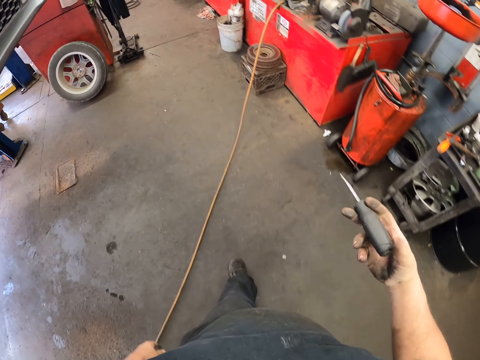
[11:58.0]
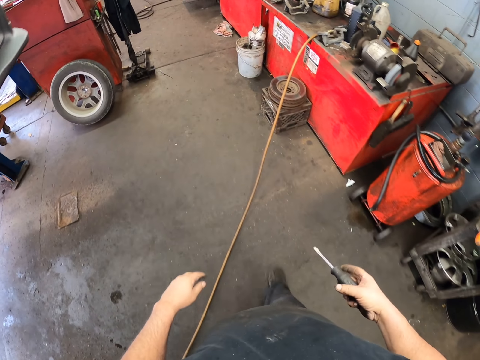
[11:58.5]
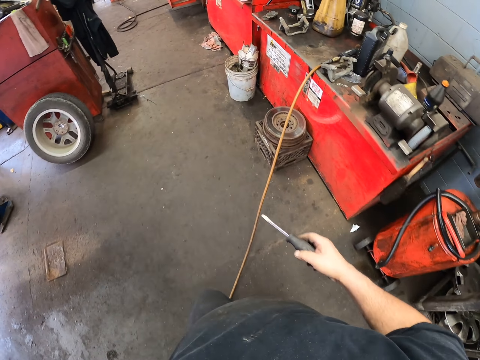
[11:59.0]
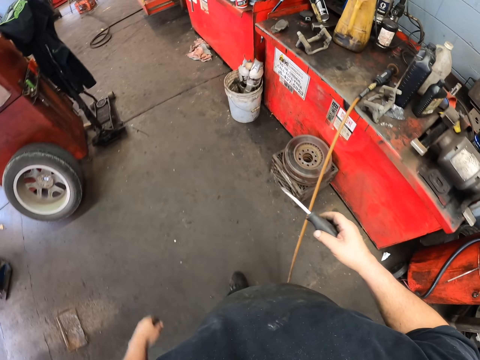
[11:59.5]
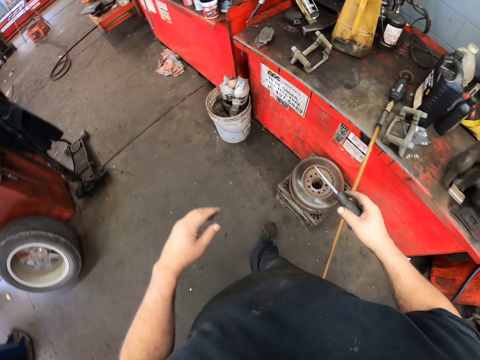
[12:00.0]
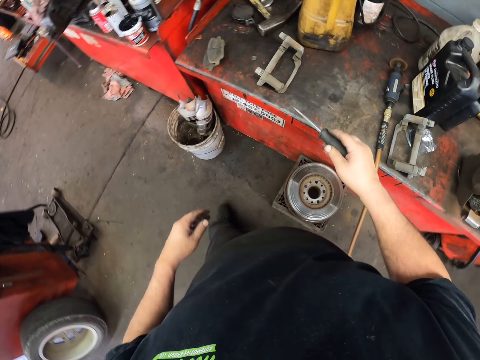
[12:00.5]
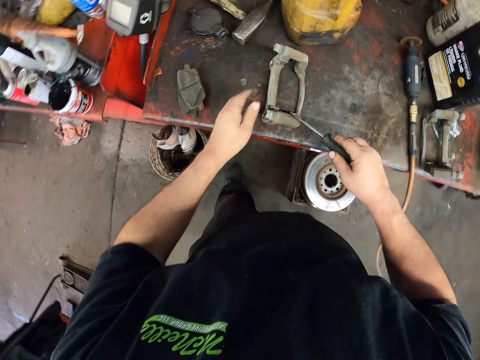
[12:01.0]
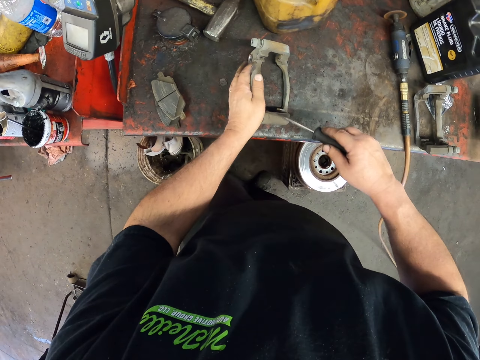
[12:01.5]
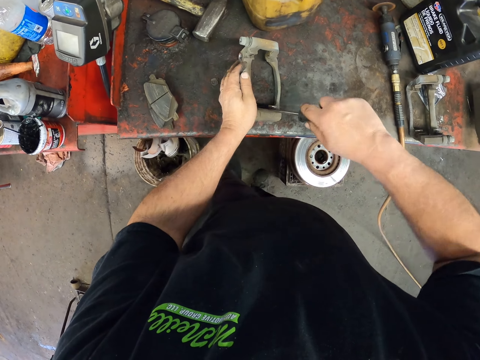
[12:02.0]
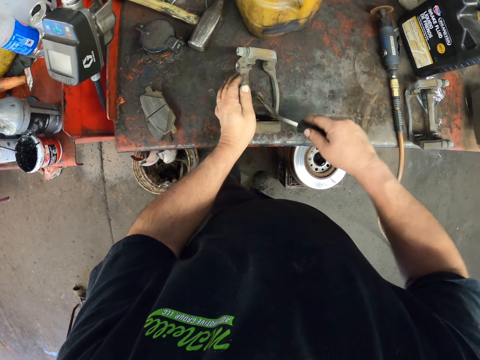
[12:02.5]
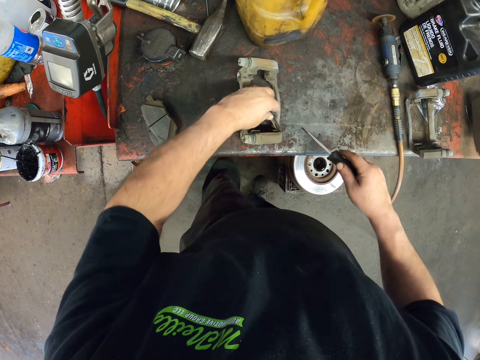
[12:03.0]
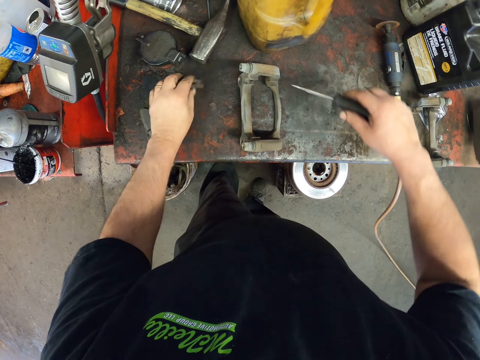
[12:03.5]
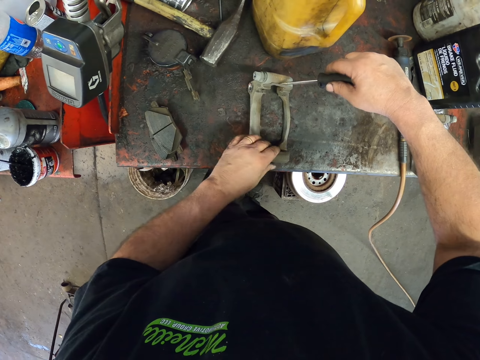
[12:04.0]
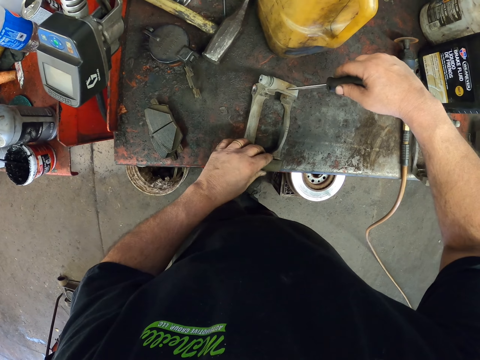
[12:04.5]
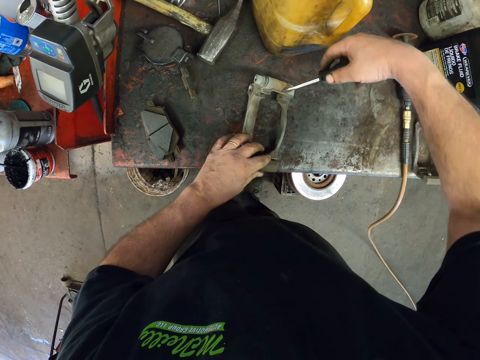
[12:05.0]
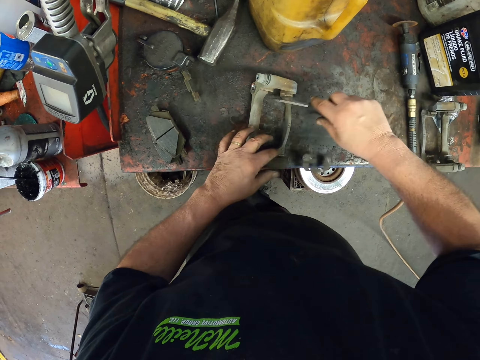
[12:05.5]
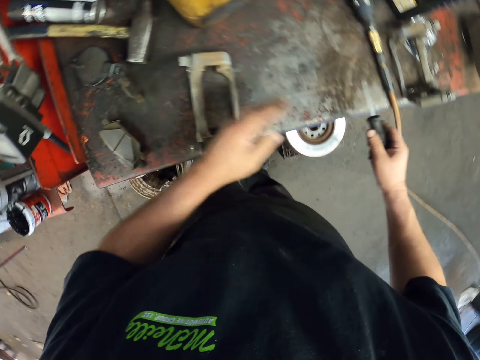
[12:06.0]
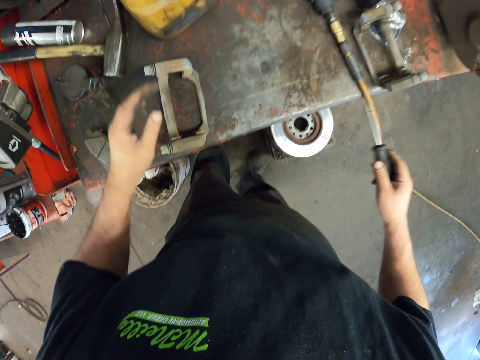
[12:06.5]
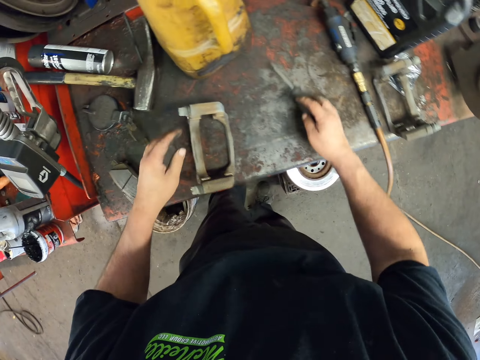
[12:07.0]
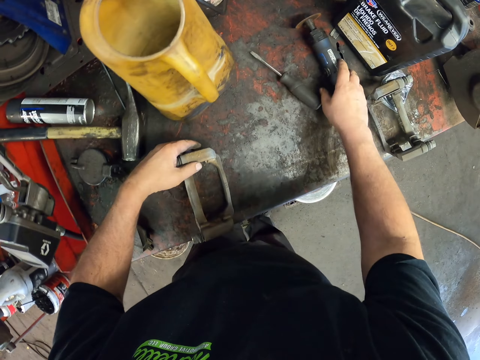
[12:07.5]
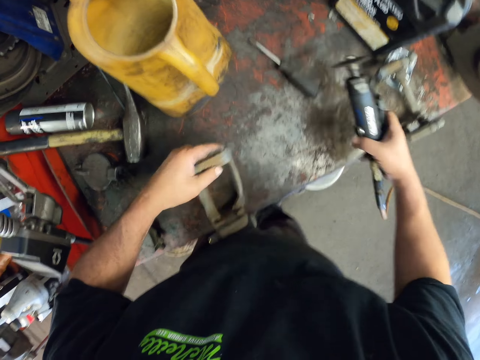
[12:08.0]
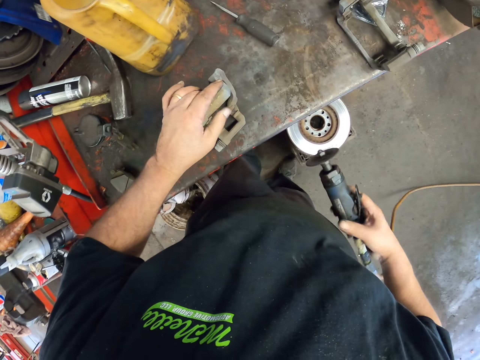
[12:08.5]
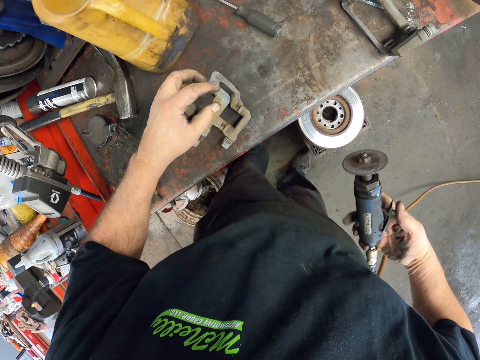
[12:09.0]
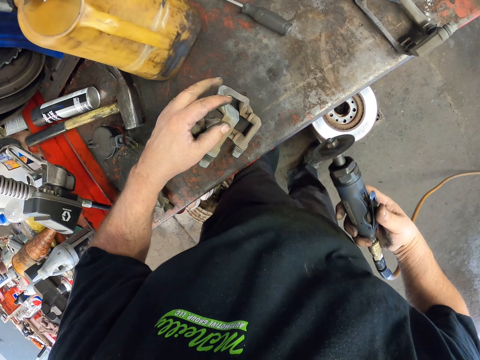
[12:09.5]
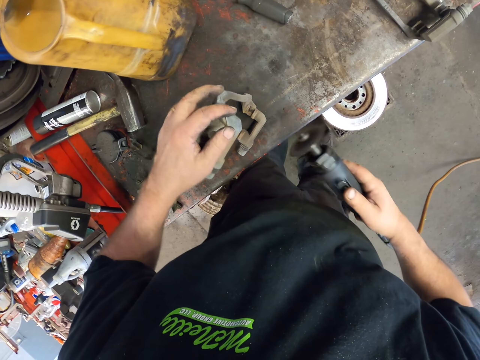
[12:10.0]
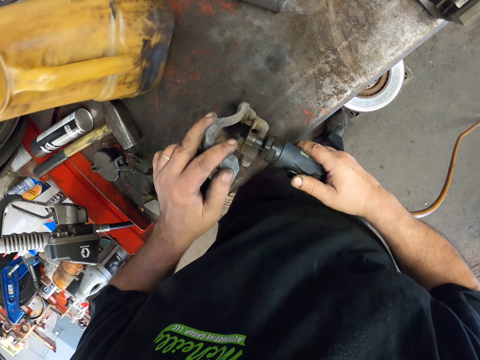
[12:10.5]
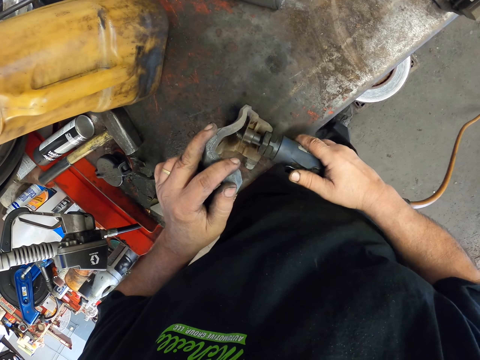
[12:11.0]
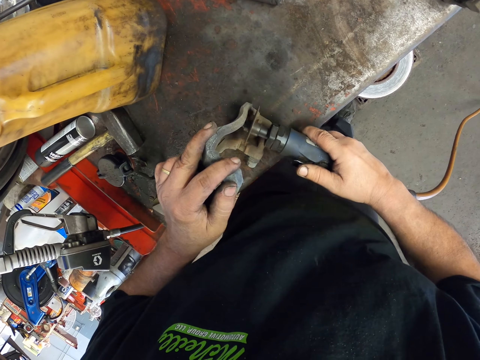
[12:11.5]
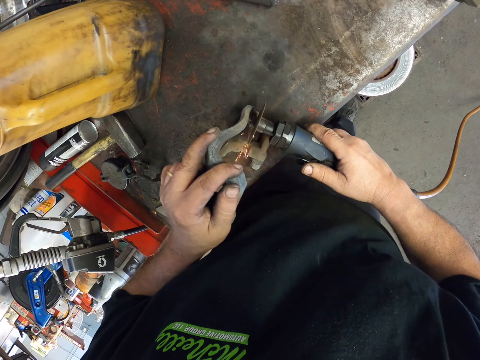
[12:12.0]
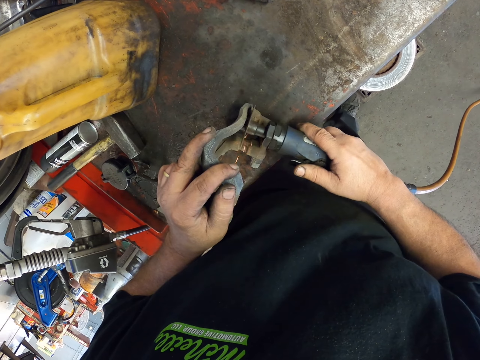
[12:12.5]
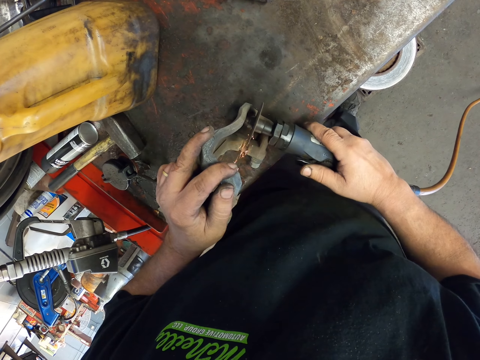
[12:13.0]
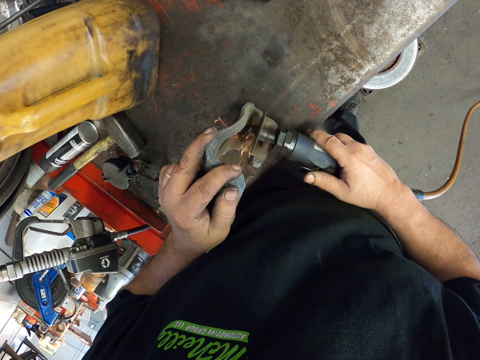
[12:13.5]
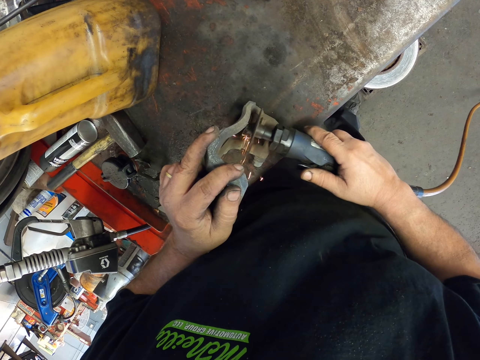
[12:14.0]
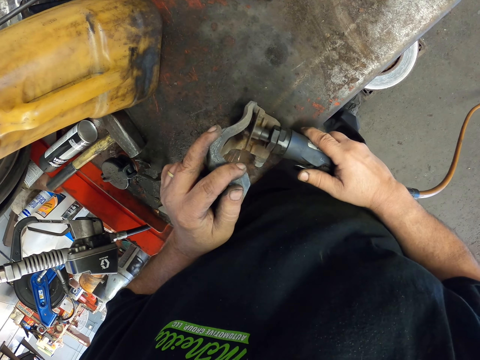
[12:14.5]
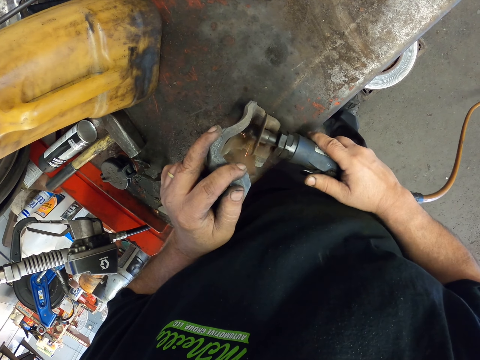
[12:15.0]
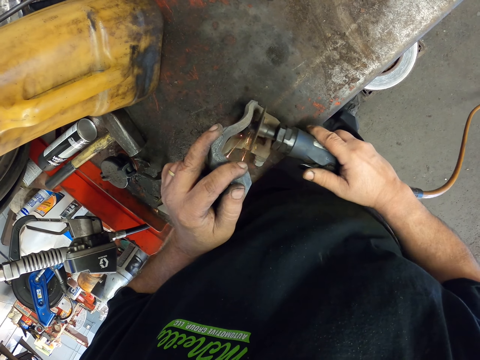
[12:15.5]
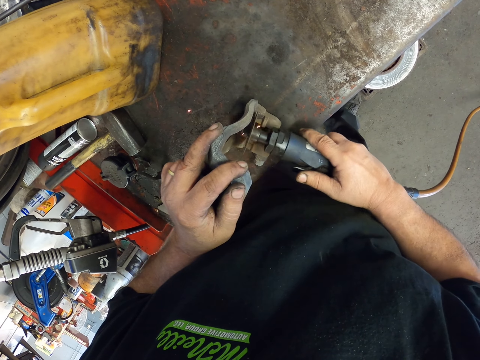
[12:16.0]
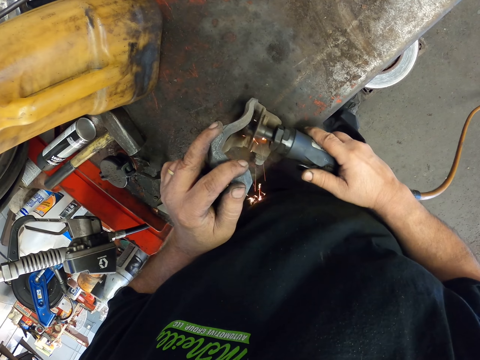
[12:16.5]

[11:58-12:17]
The camera wearer walks around the room. They remove caliper mounting brackets with a screwdriver. They put the screwdriver on the metal structure. They pick up the metal grinder. They grind the brake caliper mount.

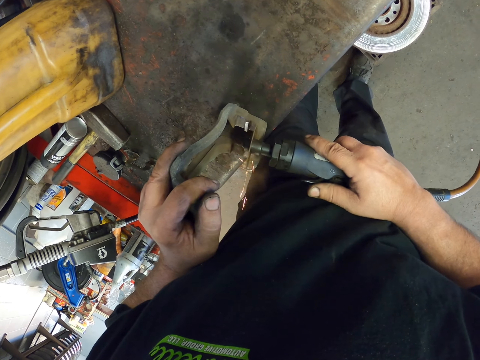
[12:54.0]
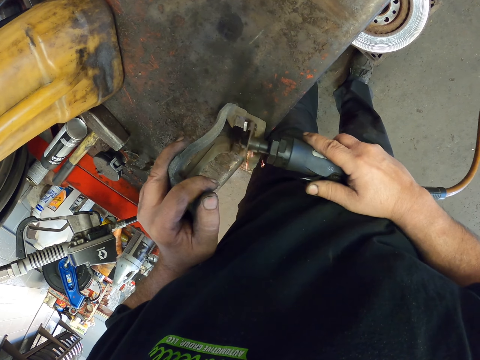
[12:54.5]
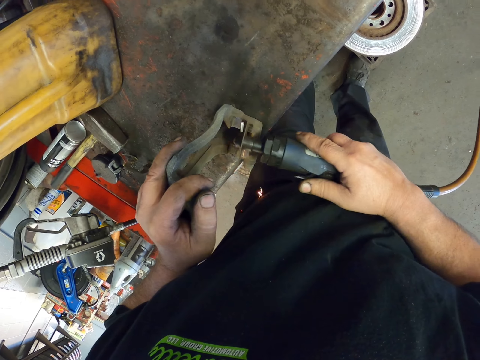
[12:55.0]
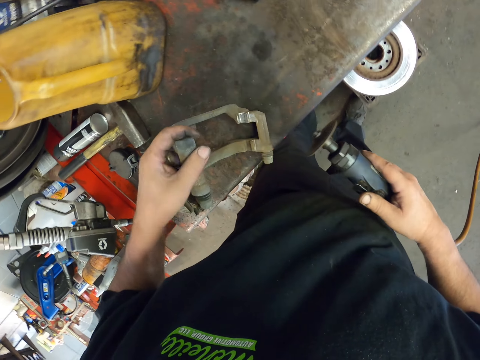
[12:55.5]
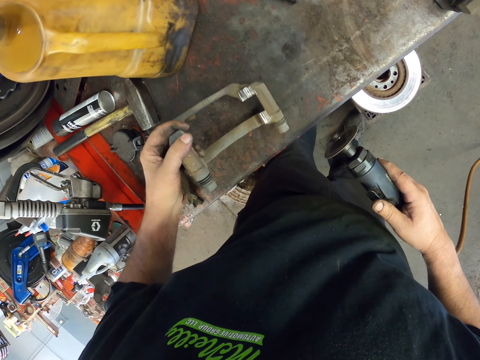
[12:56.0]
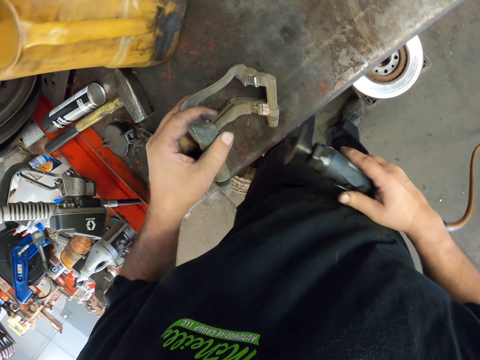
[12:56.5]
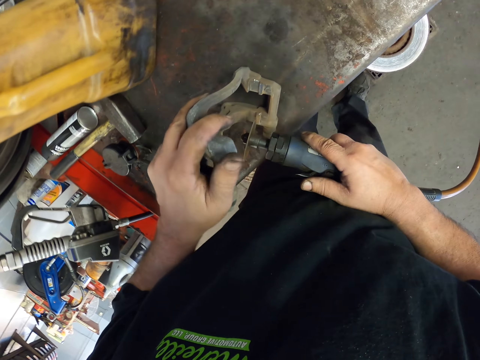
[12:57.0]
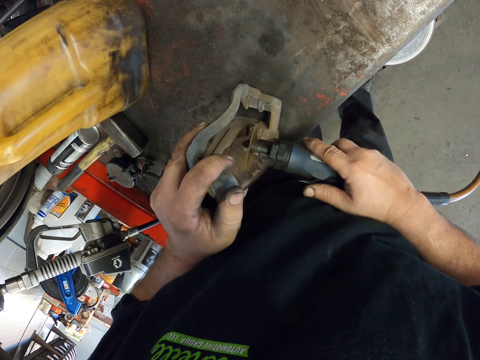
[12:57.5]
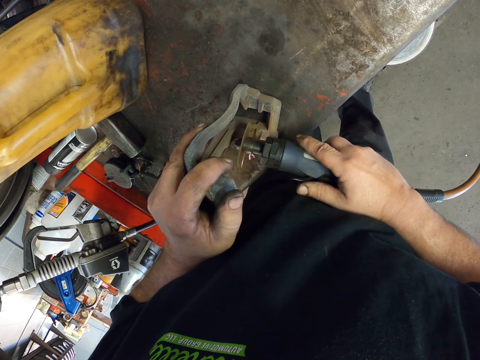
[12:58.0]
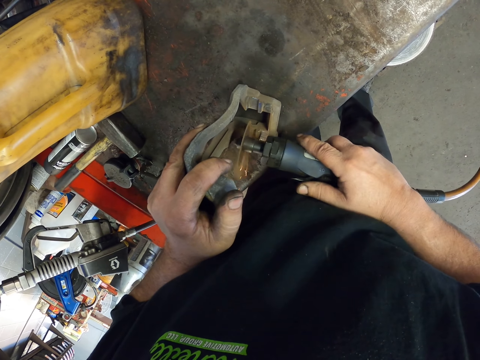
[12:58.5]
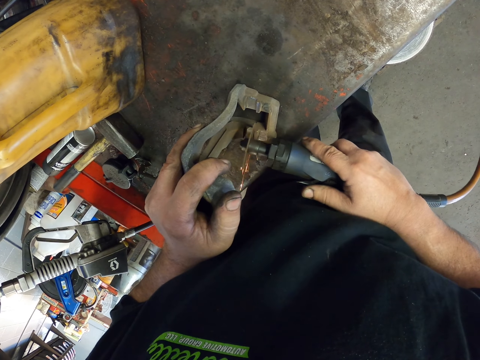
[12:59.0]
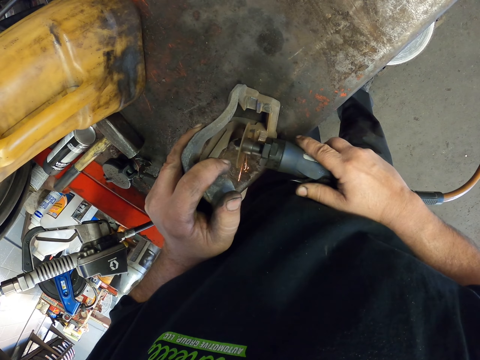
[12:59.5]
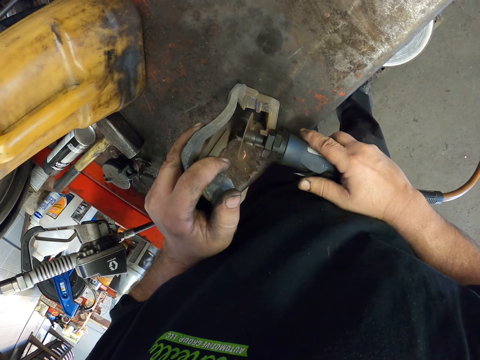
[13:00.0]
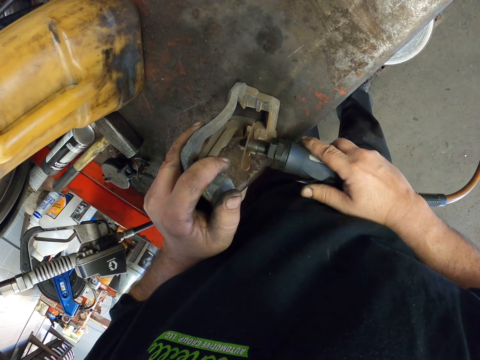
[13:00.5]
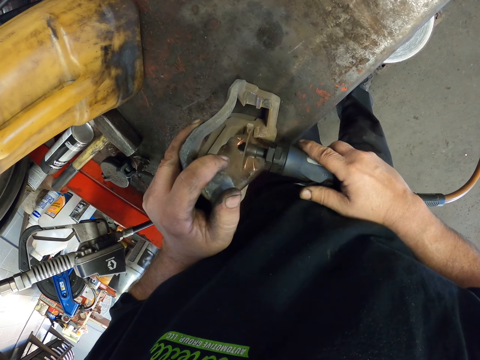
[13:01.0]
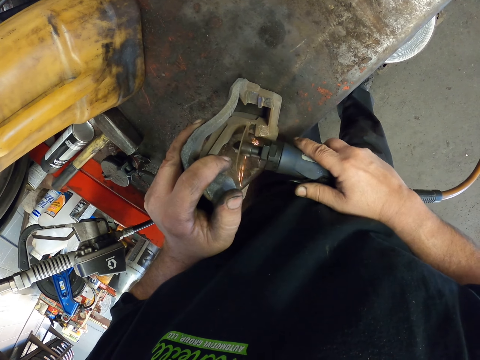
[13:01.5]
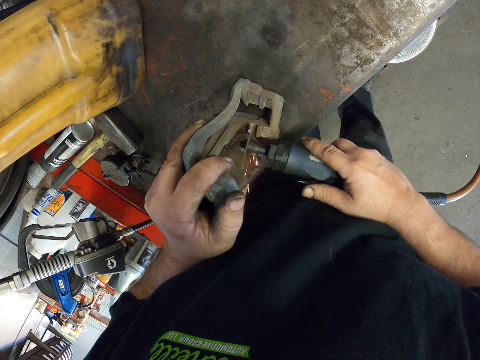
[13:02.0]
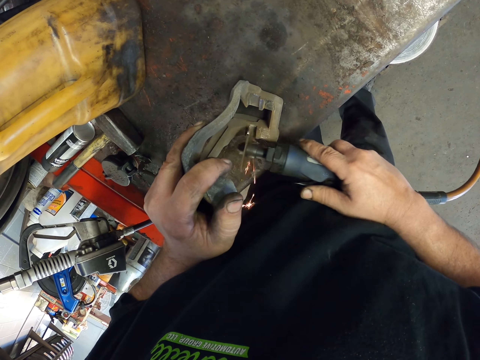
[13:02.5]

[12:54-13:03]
The camera wearer looks at the brake caliper mount. They grind the brake caliper mount.
